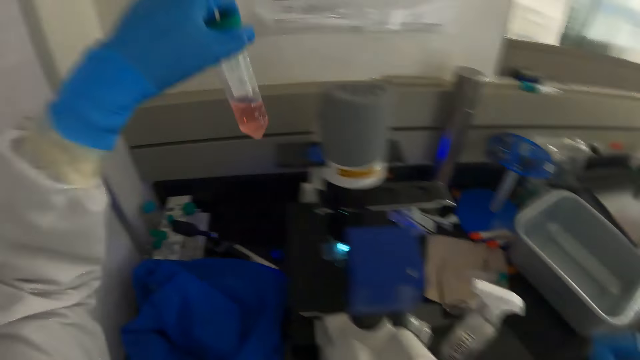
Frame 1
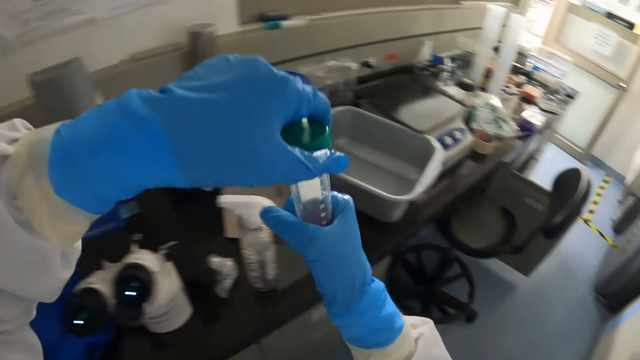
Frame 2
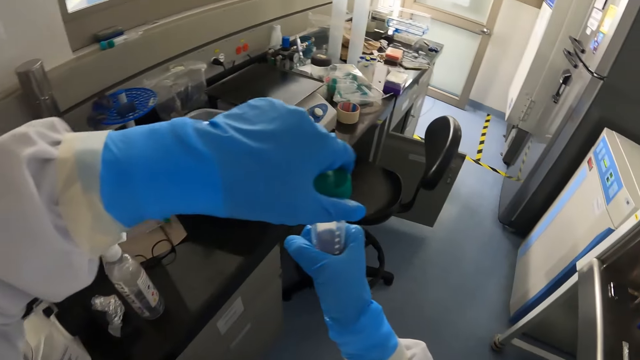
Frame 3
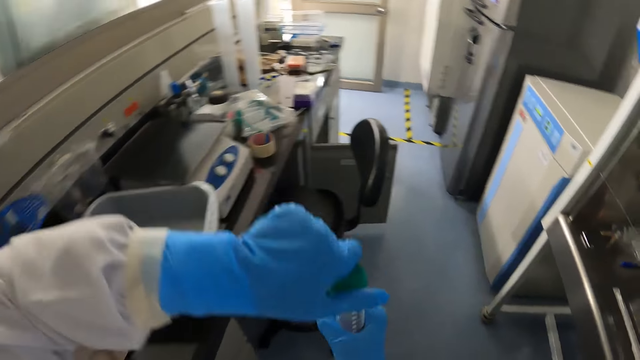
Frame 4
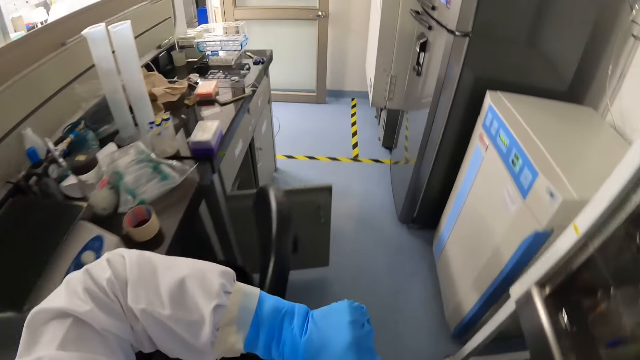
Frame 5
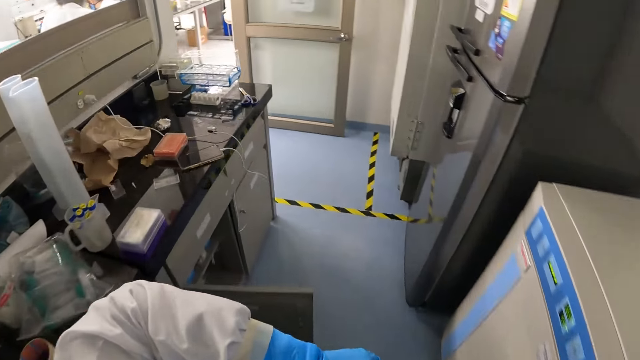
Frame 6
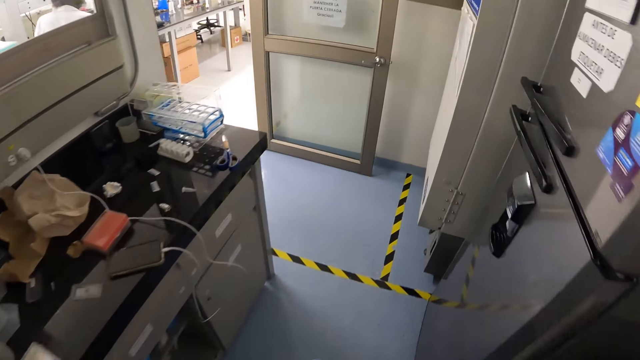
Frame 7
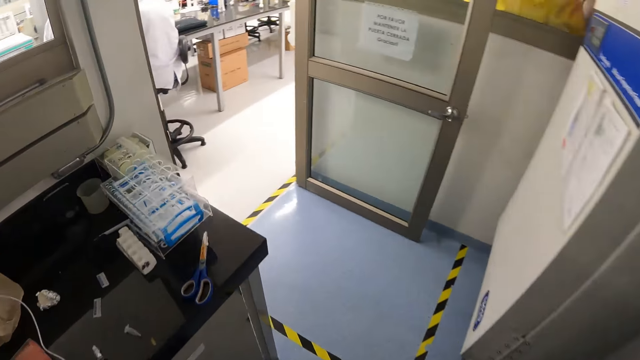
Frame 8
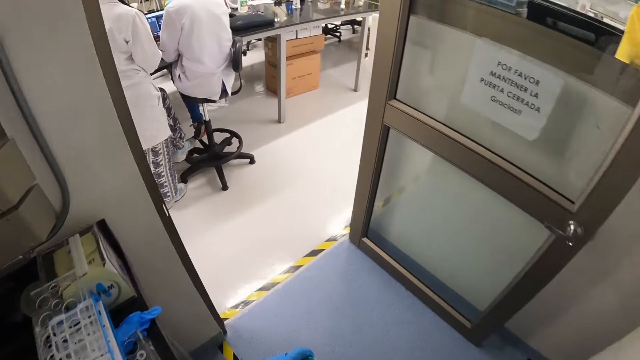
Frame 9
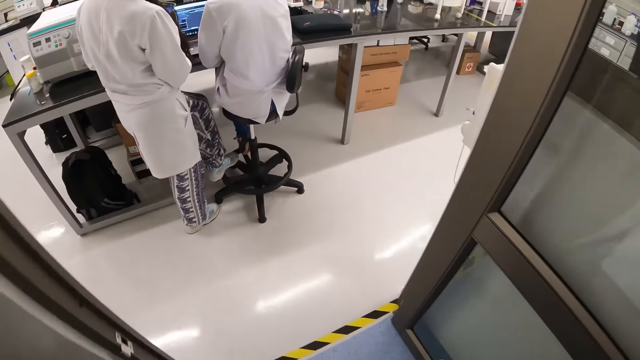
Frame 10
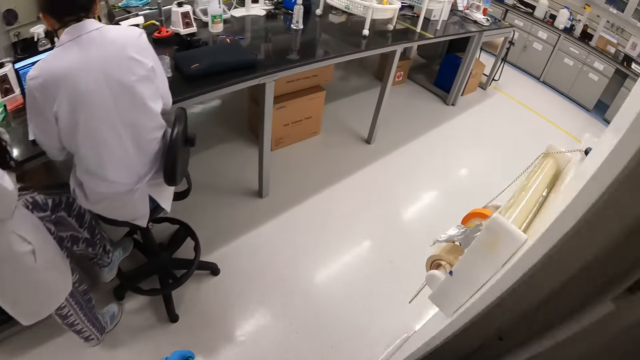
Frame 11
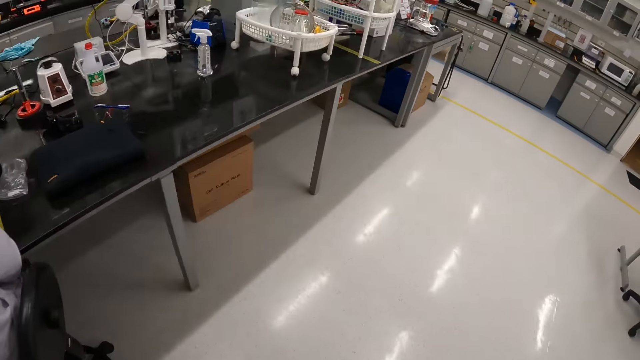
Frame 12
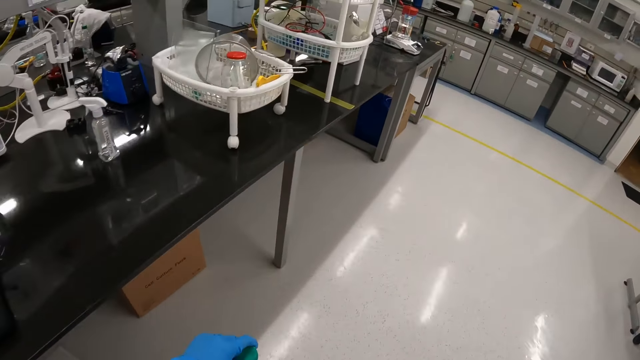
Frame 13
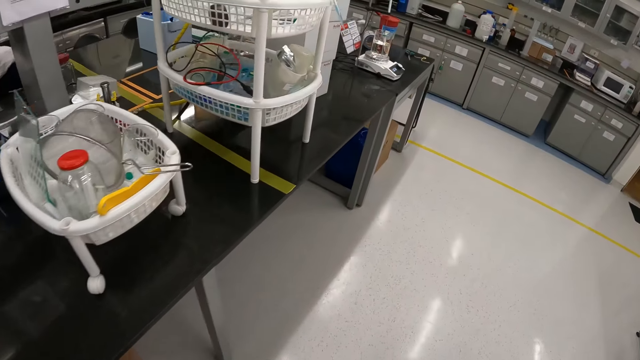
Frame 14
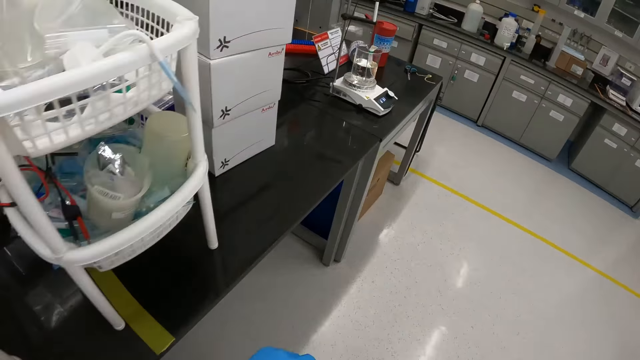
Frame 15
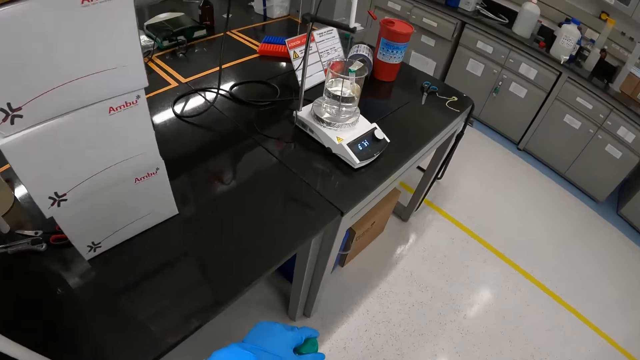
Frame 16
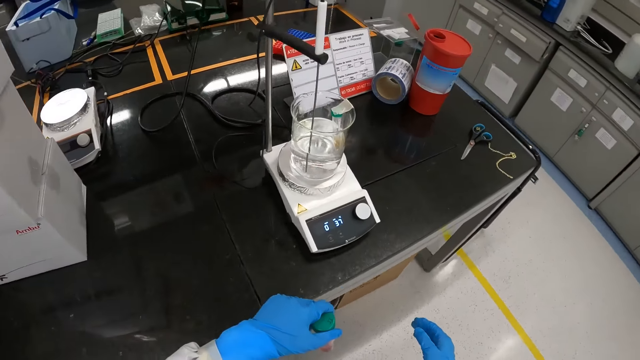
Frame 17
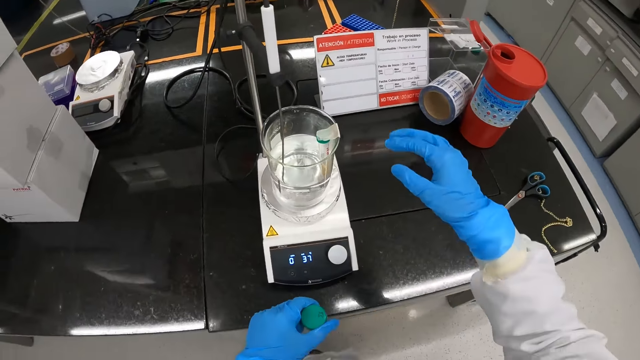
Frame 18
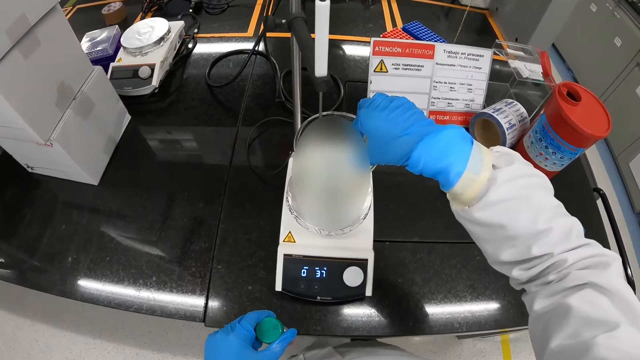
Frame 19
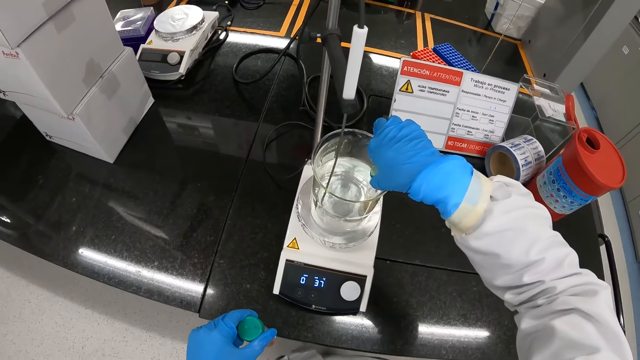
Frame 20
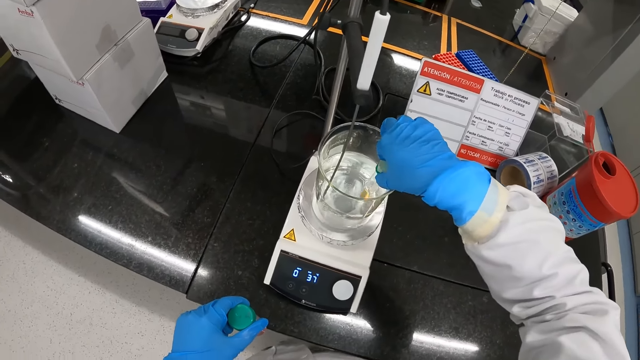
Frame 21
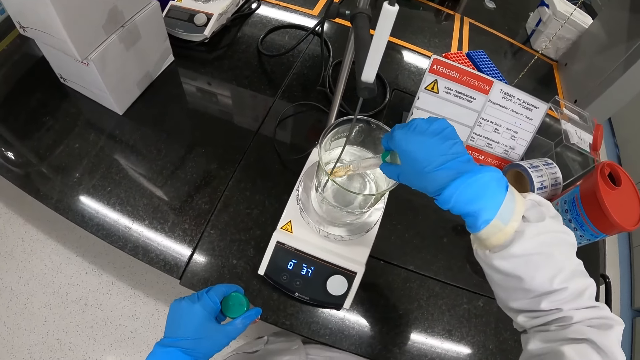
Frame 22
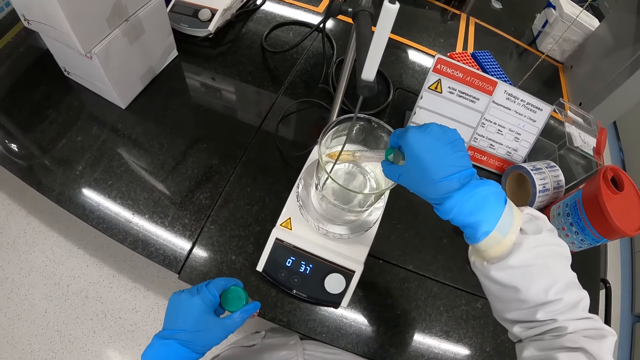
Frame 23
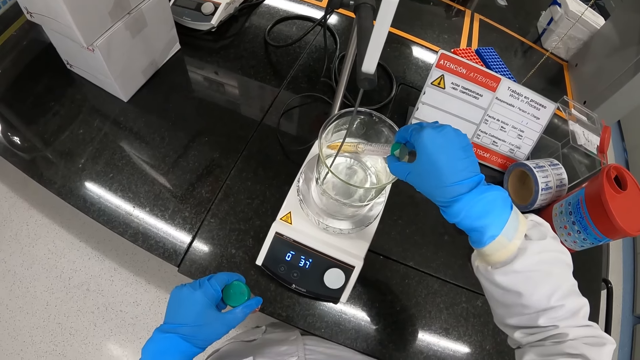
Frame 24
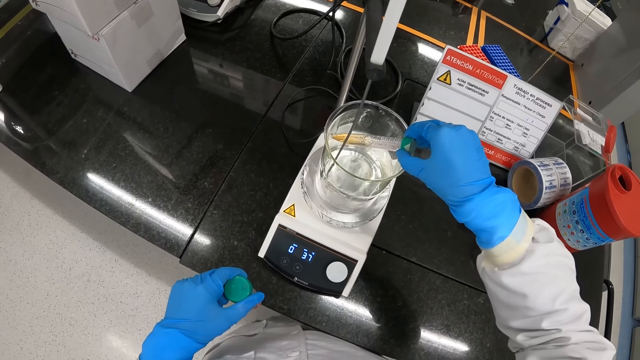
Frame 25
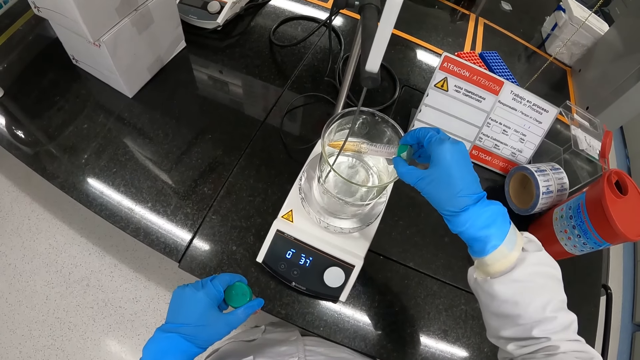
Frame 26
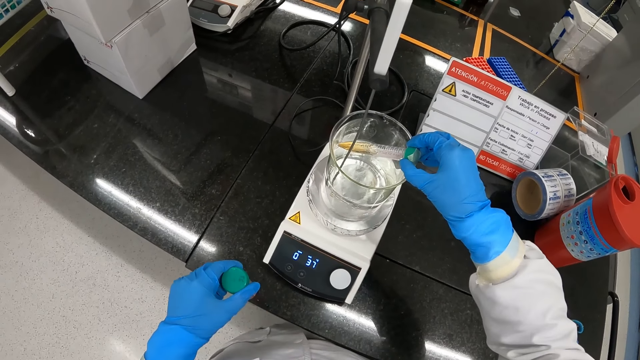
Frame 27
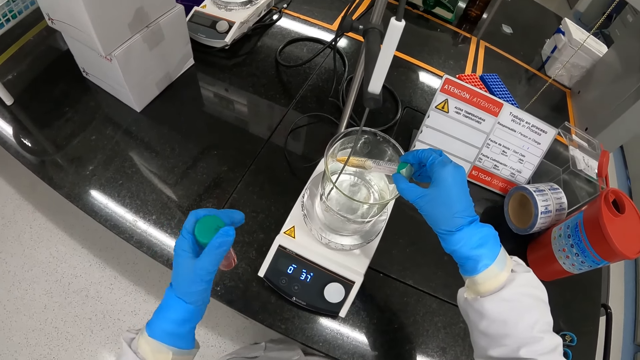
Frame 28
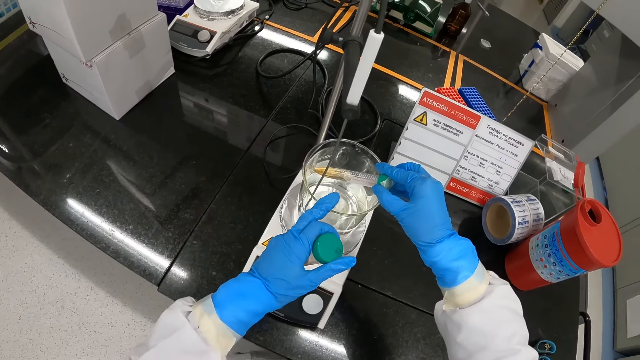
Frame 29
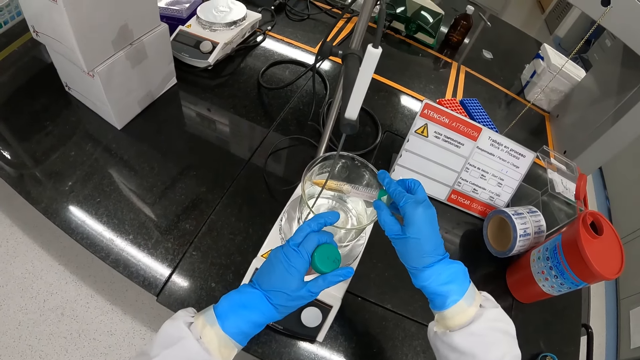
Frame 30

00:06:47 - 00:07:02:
The camera wearer picks up a test tube from a test tube rack with his left hand. He holds the test tube with both hands. He walks around. He picks up a test tube in a beaker on a lab scale with his right hand.

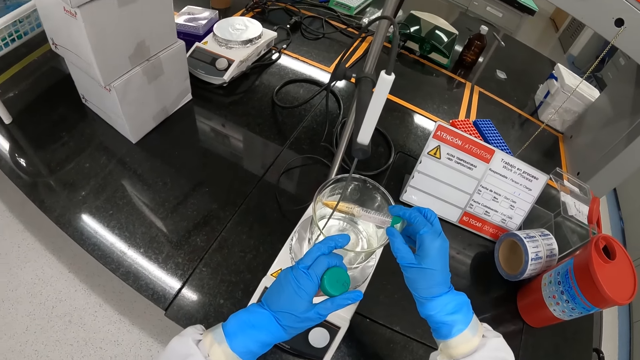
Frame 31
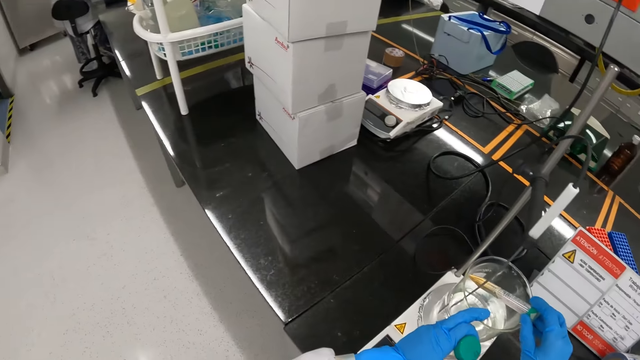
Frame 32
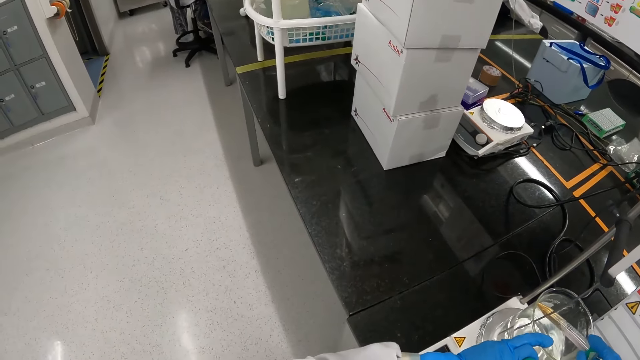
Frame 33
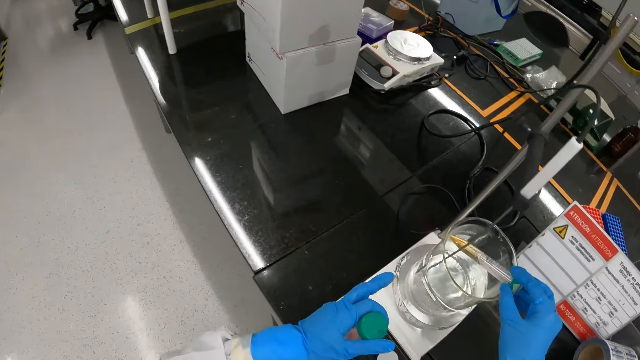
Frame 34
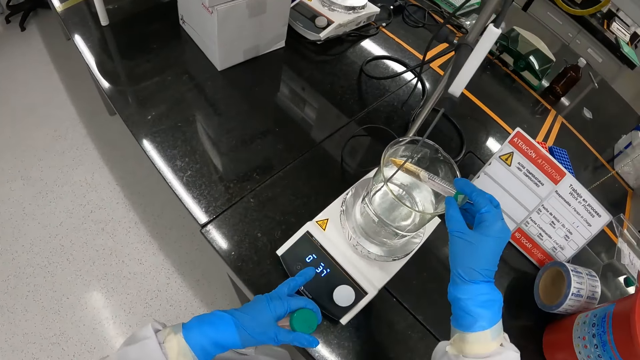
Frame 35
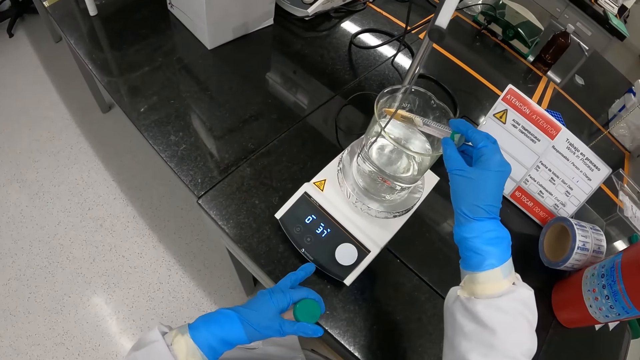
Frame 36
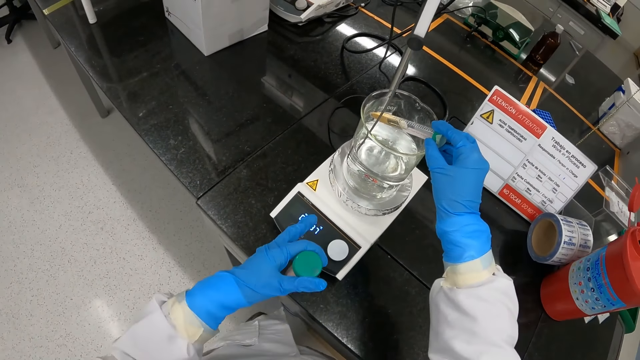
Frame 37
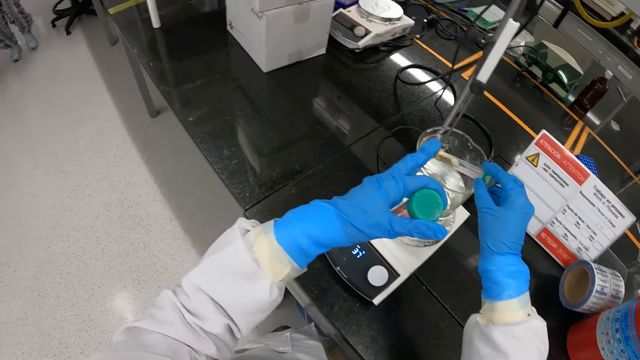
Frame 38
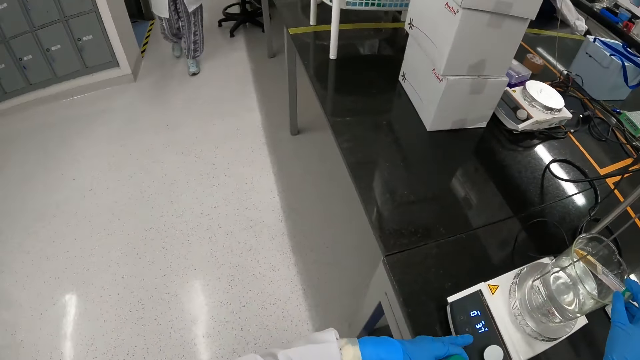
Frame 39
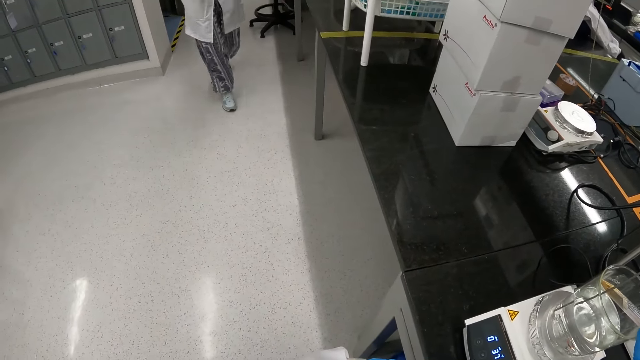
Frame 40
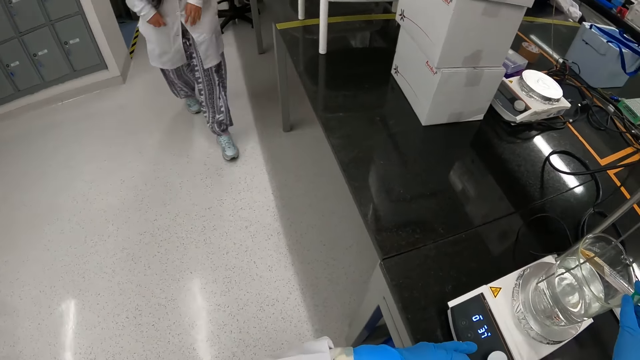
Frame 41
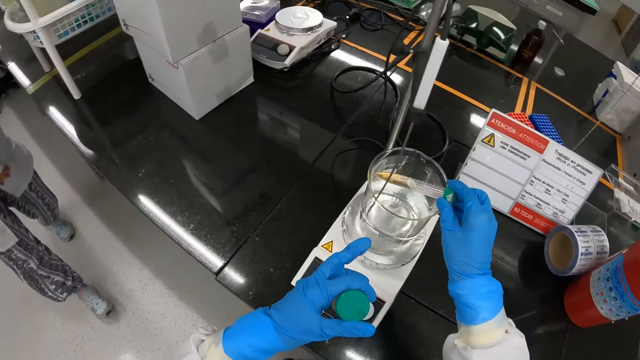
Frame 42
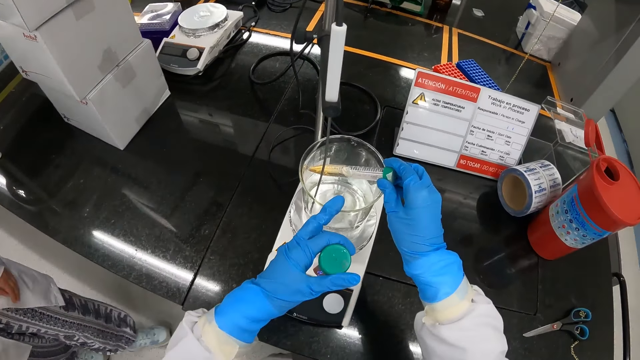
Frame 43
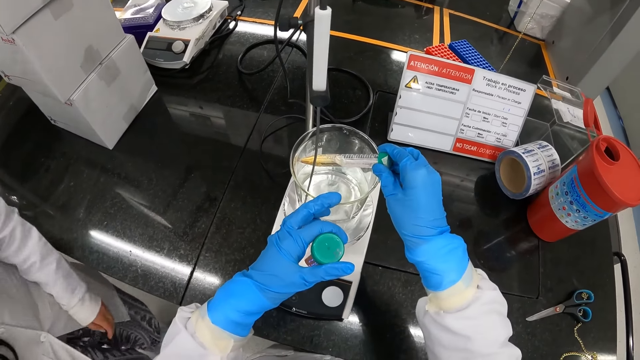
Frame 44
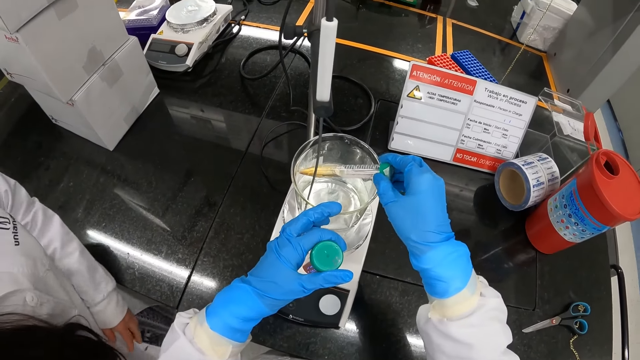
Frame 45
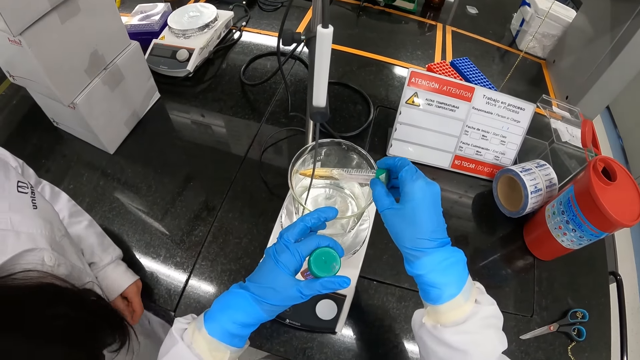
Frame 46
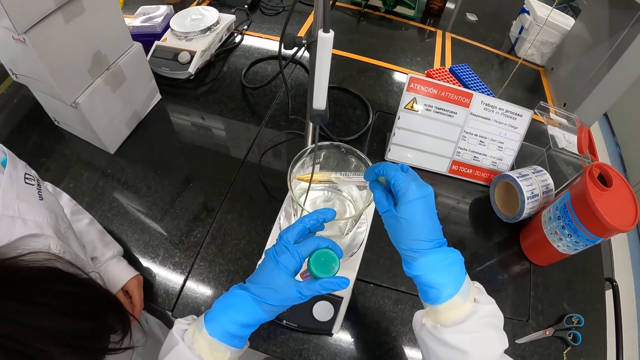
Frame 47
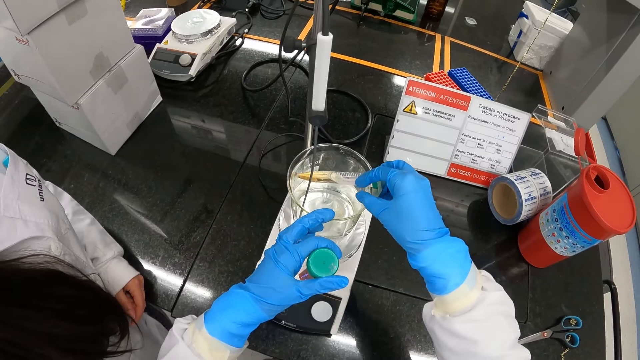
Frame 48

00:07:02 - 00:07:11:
The camera wearer interacts with the woman.
